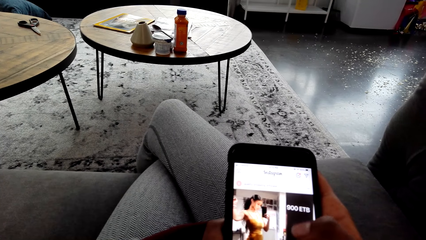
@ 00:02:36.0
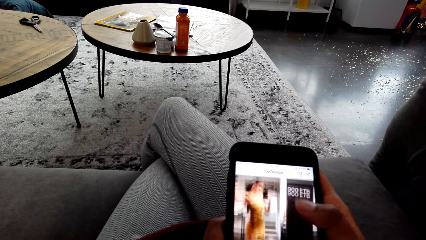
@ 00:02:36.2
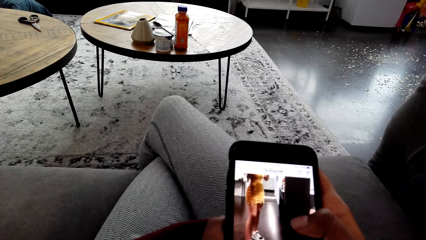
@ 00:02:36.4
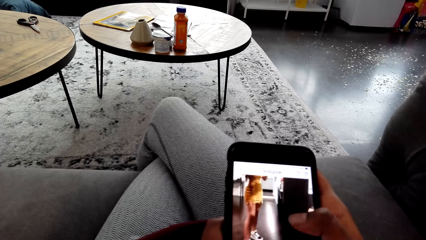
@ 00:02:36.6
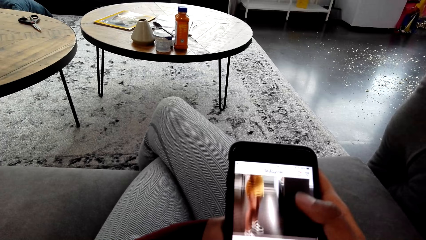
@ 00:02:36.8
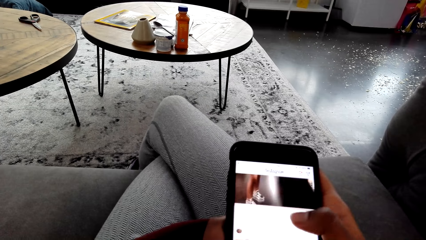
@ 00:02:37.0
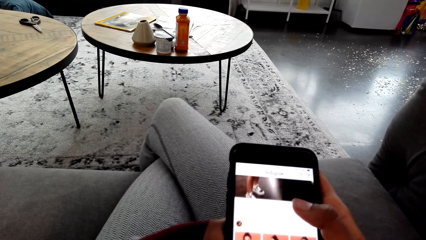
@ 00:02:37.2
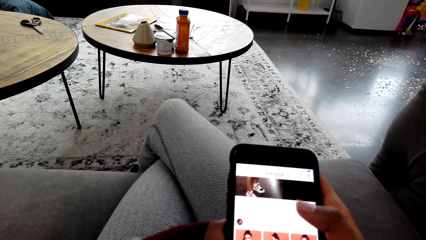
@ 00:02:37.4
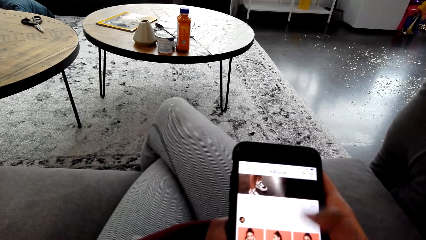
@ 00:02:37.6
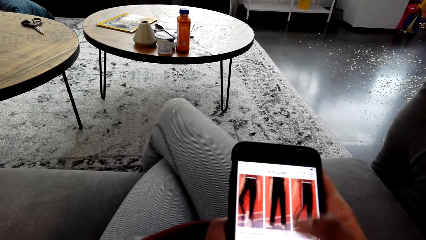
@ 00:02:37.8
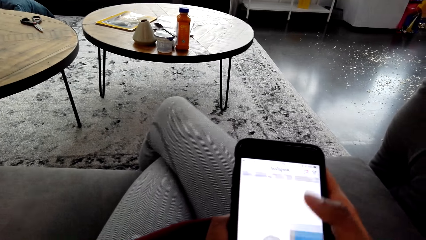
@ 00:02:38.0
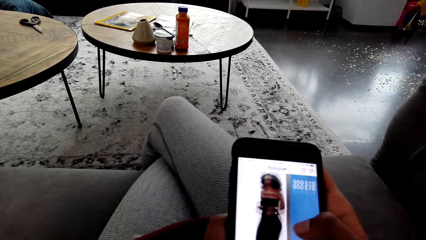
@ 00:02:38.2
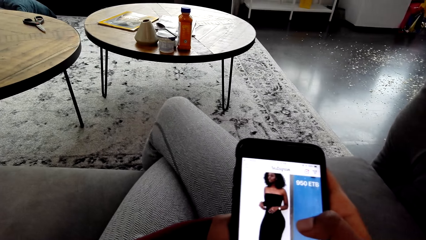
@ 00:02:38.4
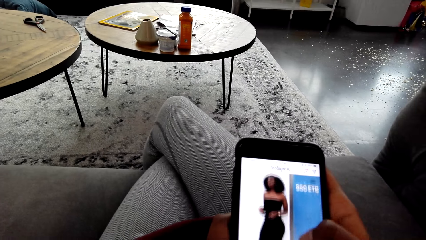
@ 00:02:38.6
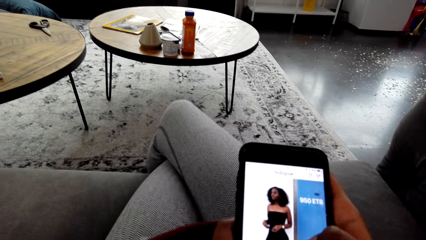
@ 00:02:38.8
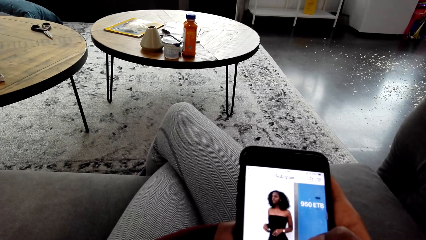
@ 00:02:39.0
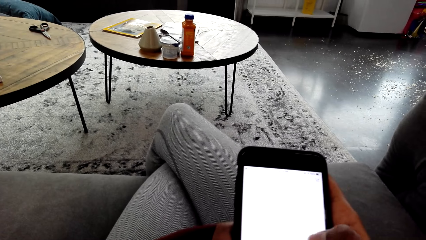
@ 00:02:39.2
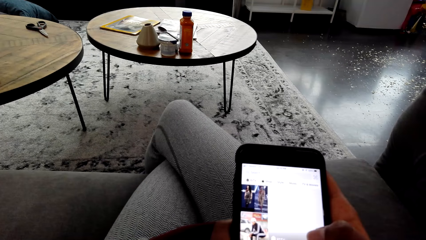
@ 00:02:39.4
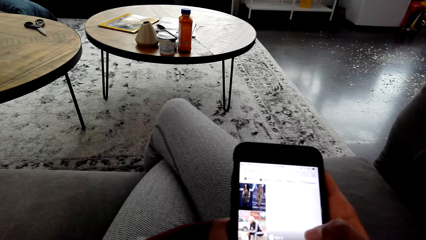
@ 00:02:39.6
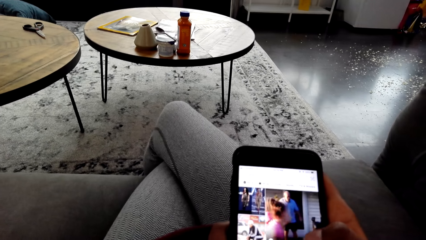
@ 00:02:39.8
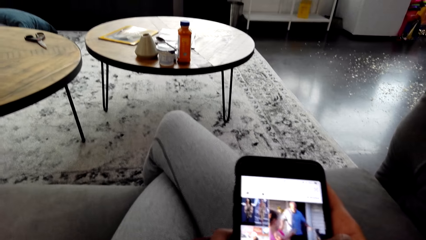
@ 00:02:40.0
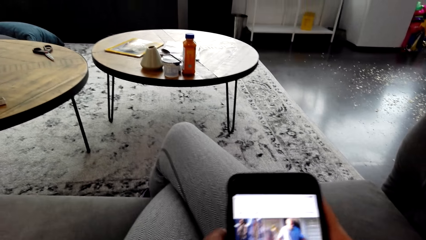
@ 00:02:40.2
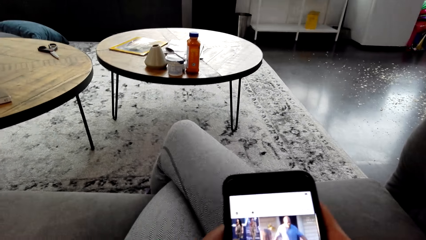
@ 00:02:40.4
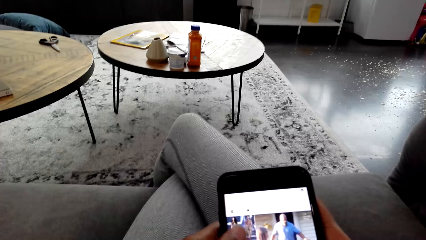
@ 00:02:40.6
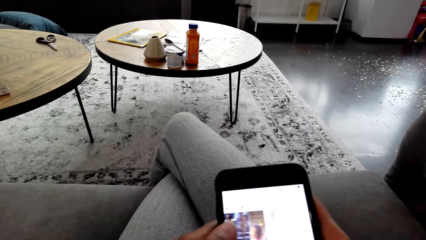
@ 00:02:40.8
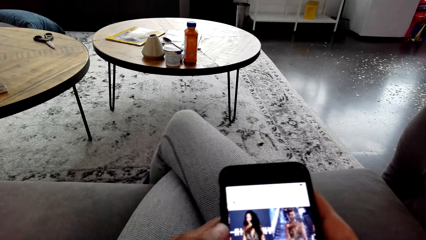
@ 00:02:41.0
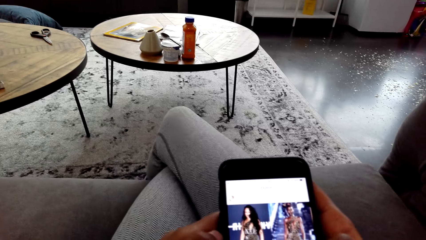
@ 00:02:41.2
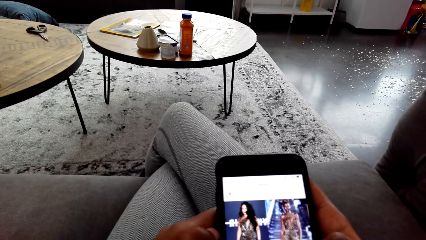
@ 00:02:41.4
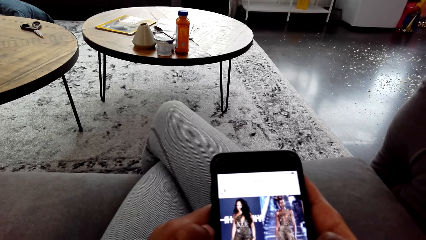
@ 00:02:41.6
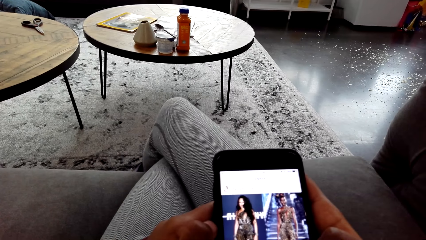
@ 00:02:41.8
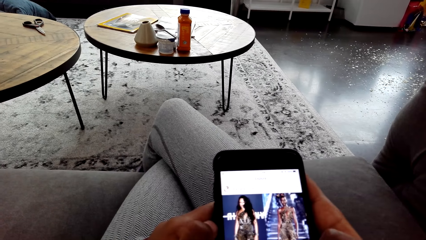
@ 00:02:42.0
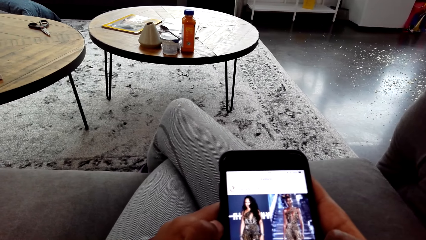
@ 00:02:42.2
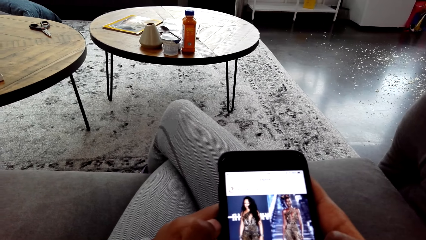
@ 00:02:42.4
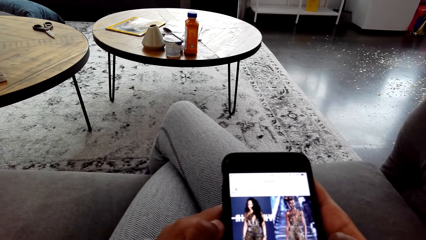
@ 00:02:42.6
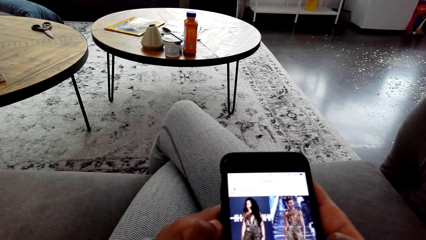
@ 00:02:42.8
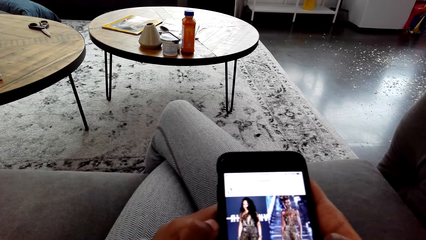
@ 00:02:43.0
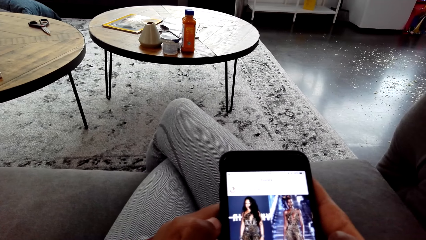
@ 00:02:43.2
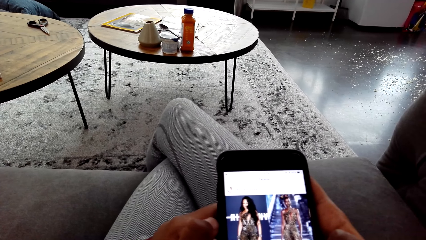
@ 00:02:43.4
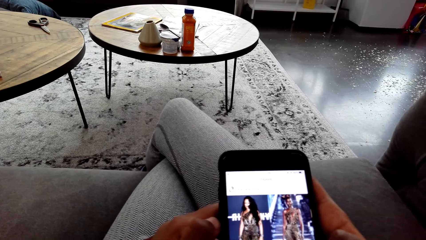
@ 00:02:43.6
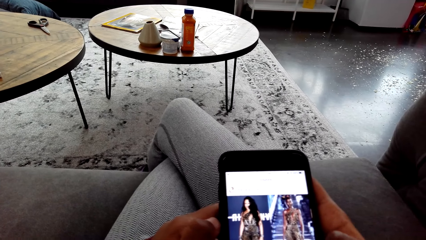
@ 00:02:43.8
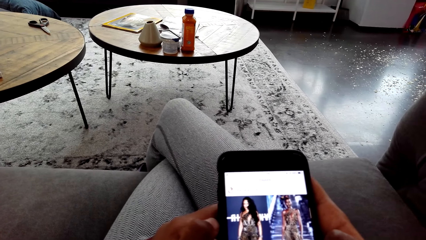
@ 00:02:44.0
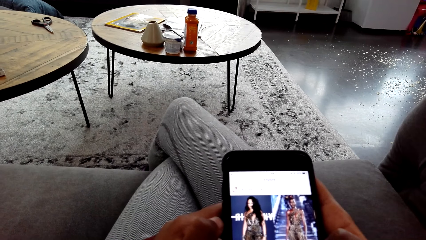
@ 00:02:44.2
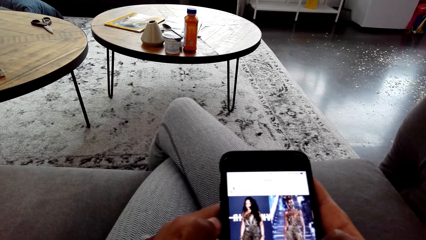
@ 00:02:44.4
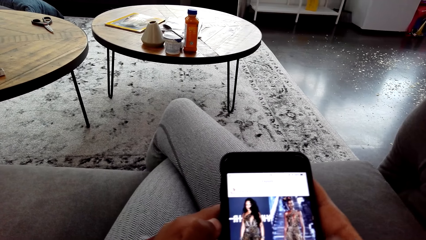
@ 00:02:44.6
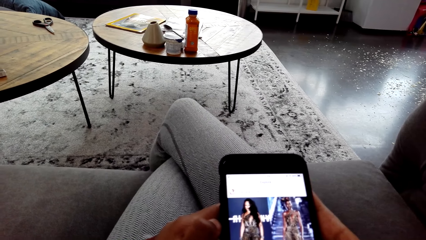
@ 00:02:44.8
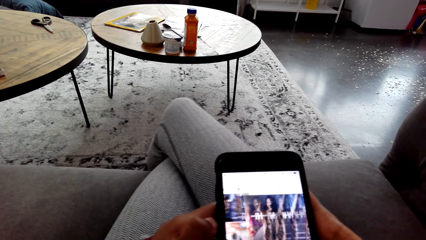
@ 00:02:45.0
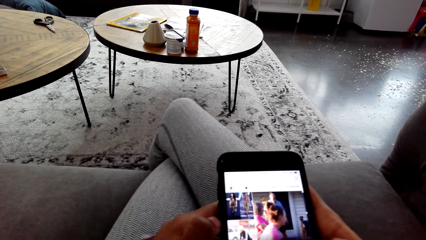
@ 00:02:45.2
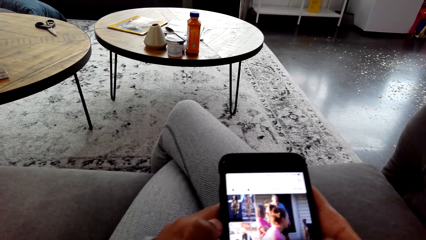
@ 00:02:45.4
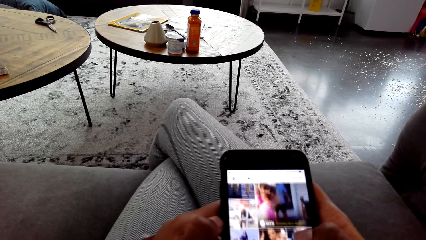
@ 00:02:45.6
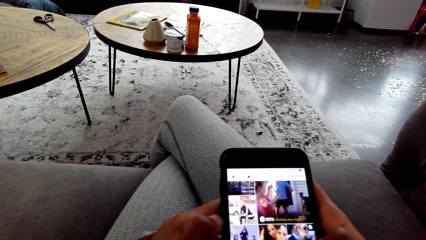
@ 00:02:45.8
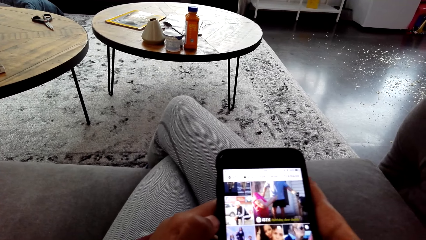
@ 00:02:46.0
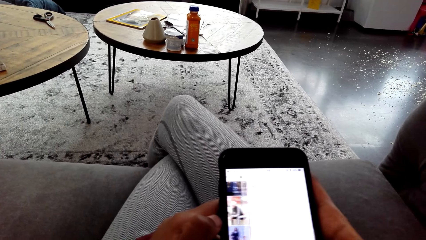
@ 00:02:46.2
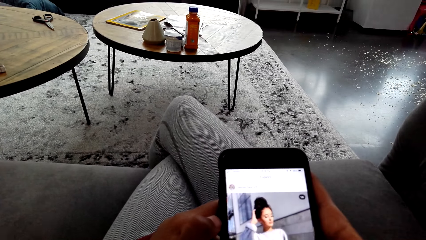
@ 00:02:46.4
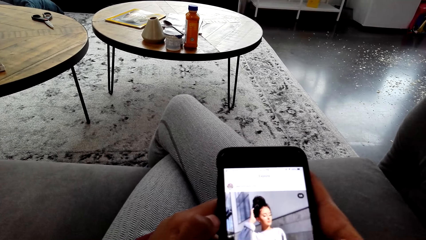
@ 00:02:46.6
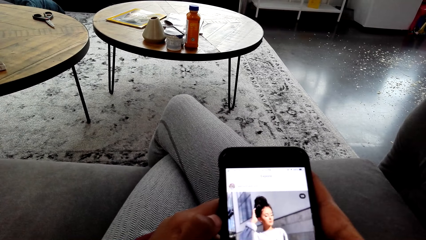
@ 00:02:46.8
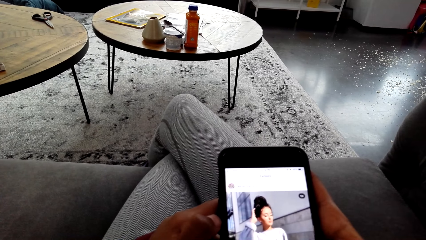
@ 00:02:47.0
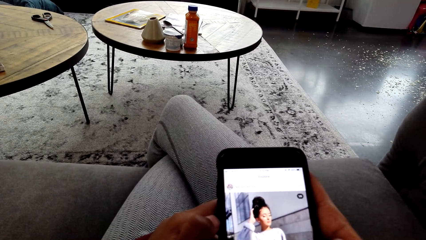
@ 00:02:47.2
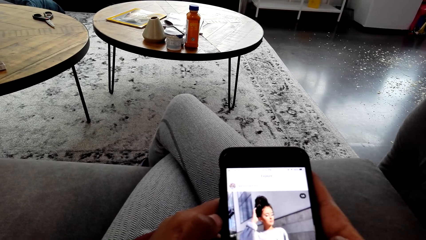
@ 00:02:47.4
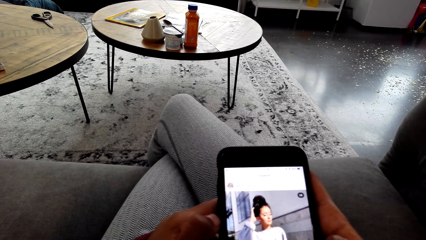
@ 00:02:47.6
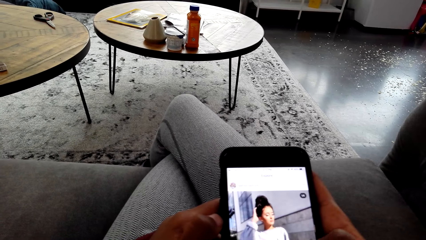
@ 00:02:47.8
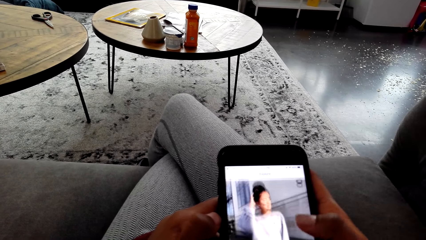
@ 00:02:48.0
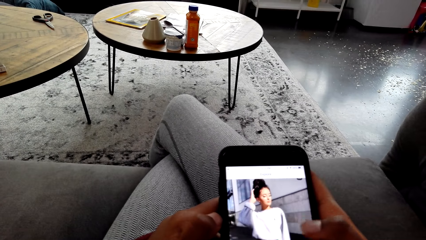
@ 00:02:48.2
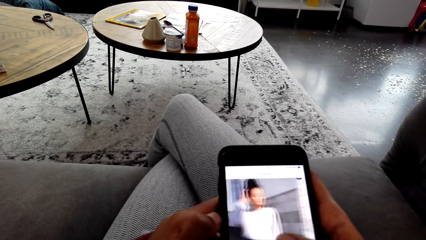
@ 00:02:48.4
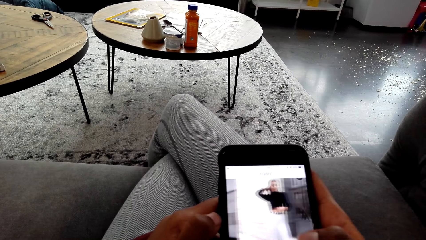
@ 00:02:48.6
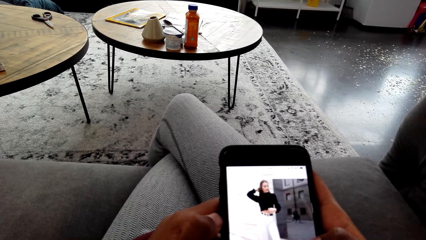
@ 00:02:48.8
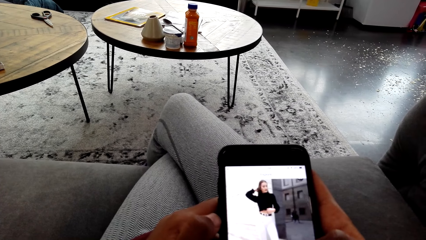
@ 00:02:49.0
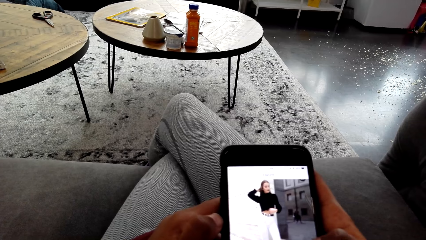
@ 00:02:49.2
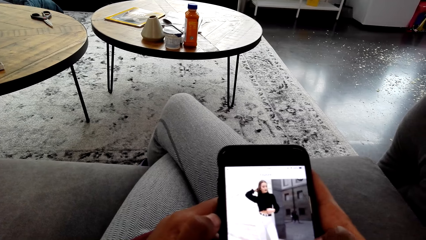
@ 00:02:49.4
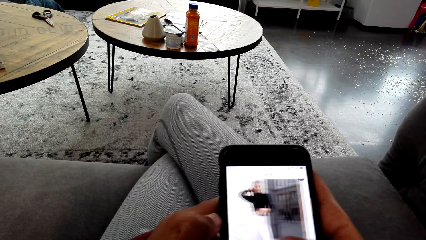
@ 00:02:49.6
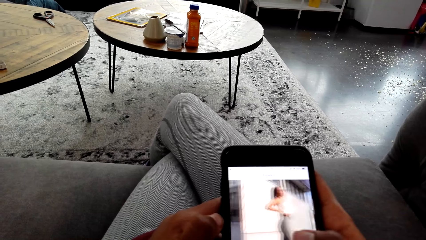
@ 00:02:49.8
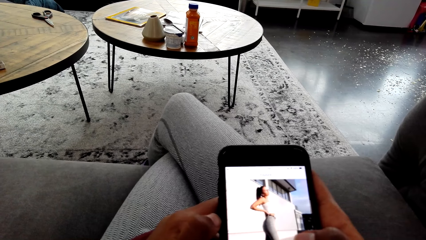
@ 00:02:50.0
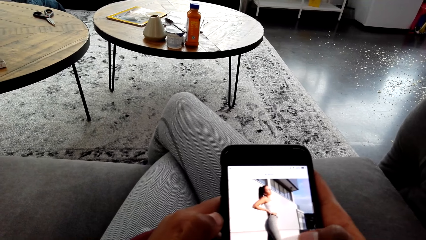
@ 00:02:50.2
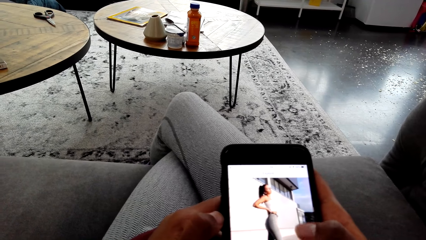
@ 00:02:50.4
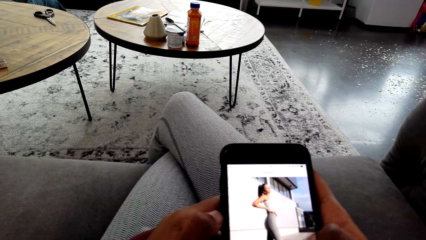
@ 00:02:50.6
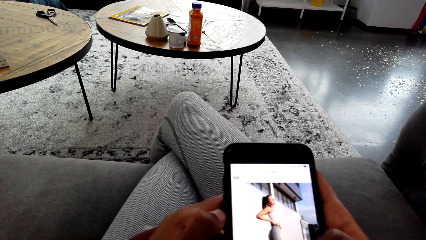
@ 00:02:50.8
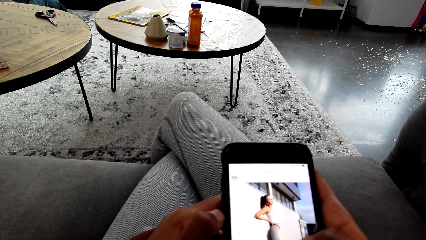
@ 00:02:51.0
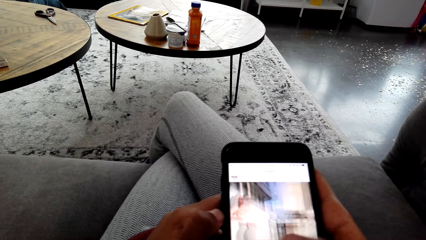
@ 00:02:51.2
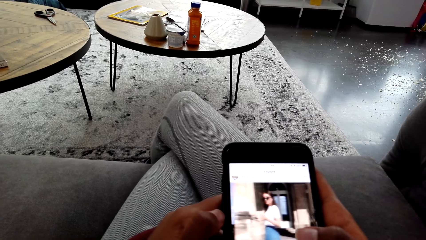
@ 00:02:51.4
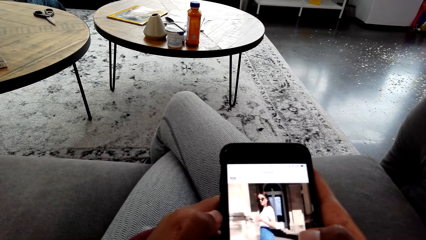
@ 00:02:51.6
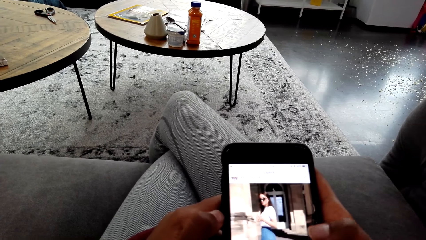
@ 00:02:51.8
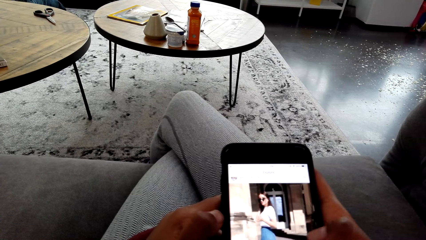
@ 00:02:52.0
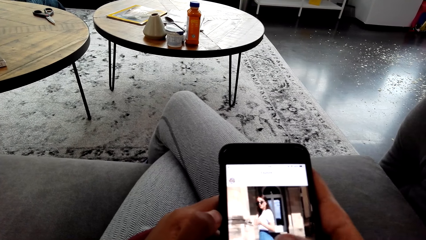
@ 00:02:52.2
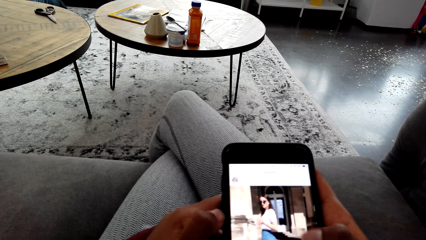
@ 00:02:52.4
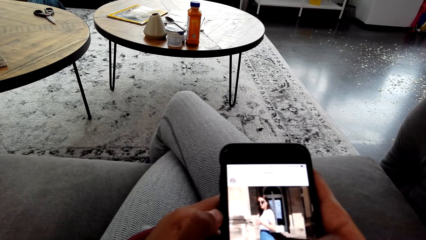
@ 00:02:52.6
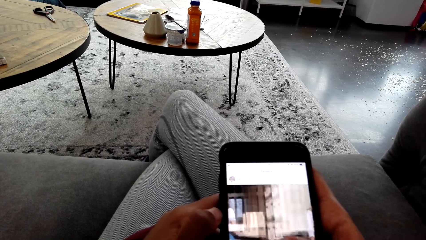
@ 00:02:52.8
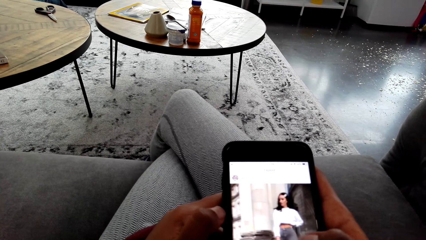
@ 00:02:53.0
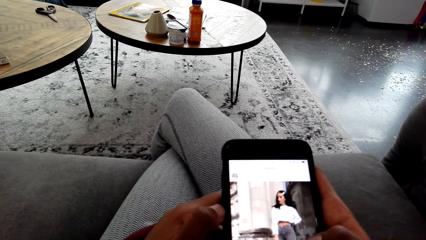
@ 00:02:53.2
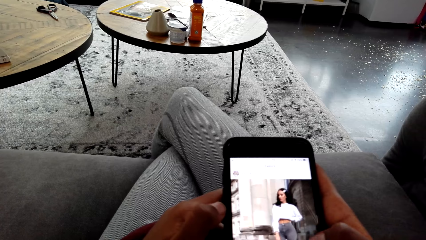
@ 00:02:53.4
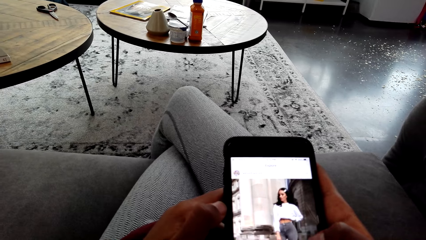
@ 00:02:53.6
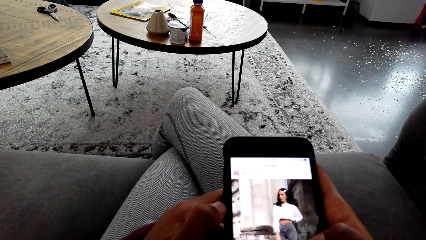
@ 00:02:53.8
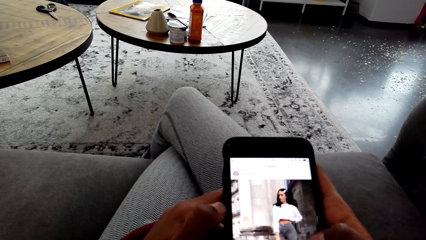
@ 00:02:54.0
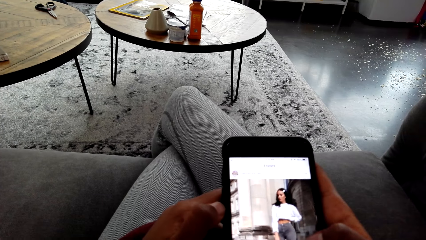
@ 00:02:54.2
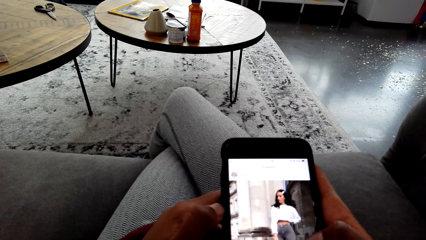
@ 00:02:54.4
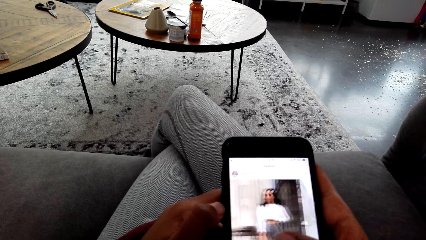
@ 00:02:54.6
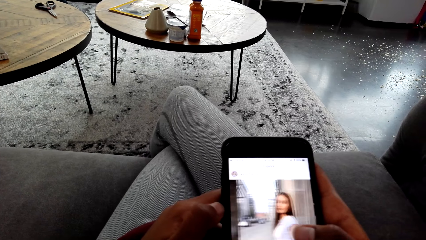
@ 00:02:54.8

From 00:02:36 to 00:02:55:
The camera wearer scrolls their phone. They stare at the phone. They scroll the phone.
